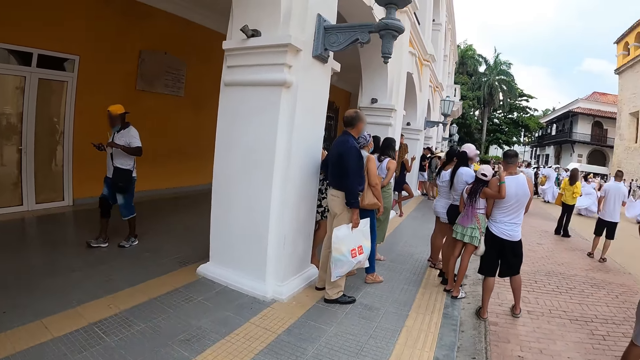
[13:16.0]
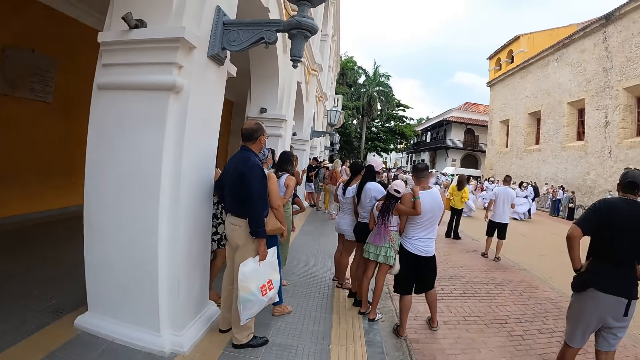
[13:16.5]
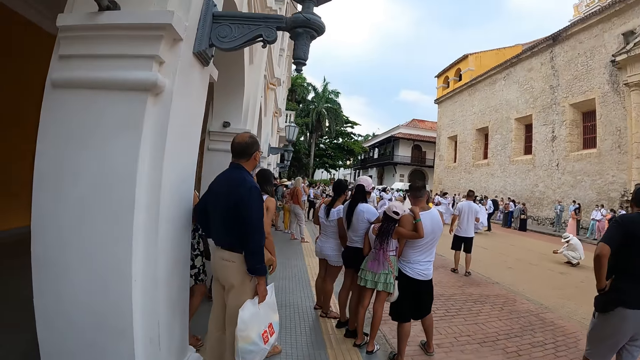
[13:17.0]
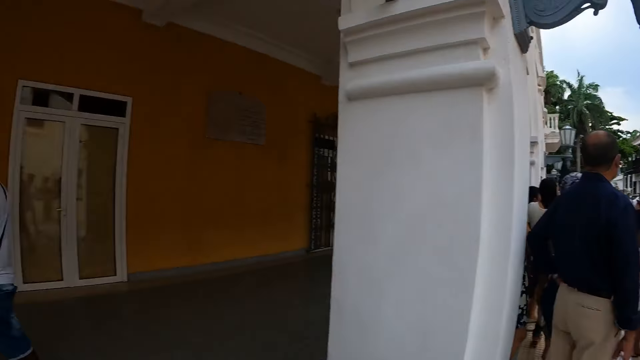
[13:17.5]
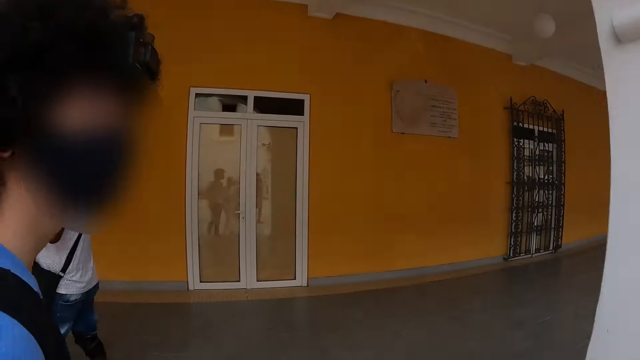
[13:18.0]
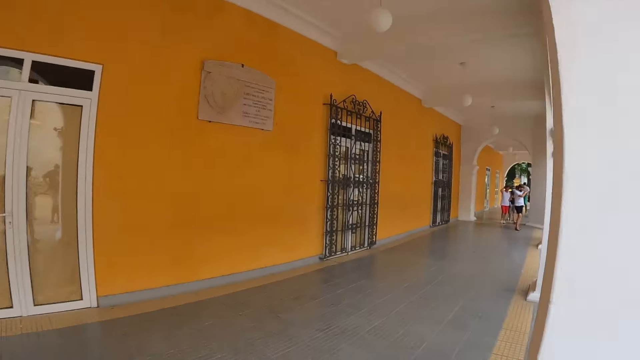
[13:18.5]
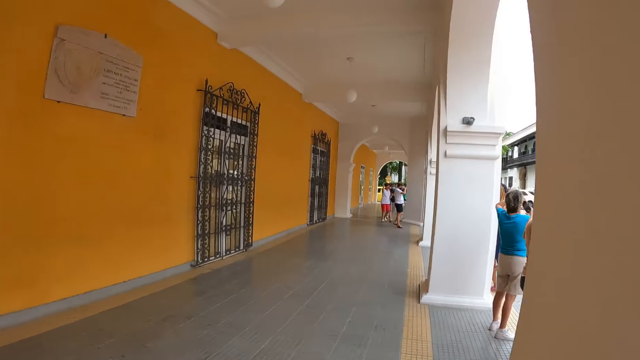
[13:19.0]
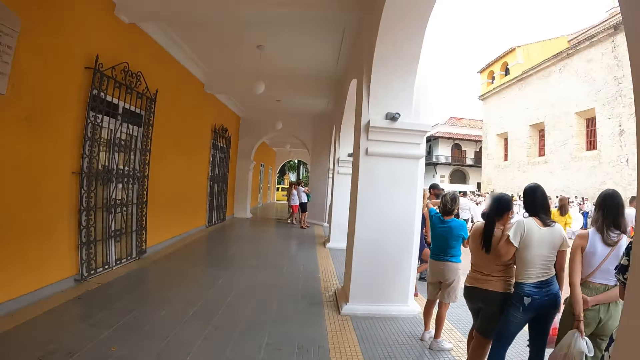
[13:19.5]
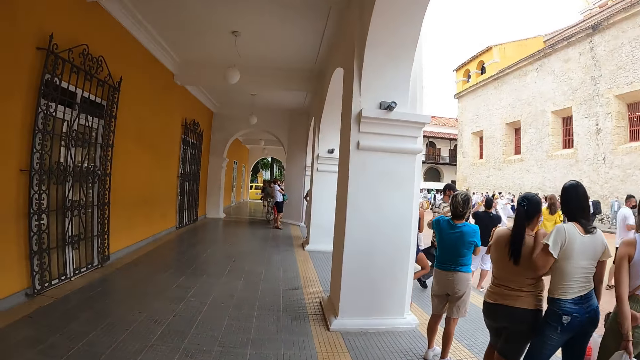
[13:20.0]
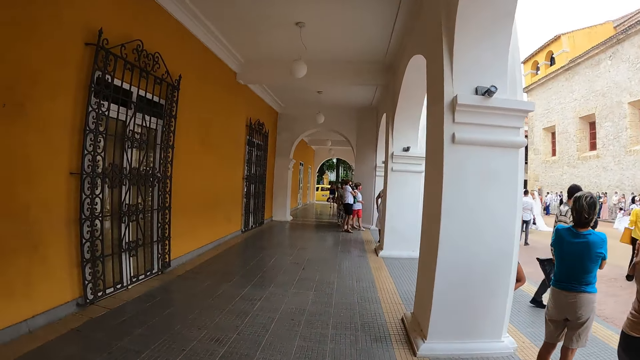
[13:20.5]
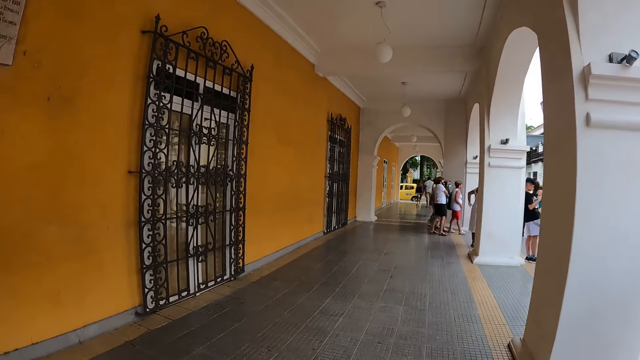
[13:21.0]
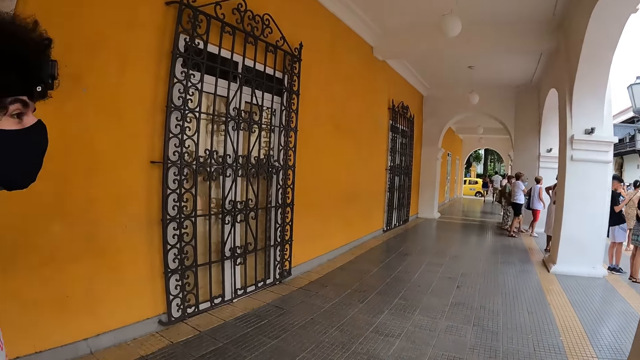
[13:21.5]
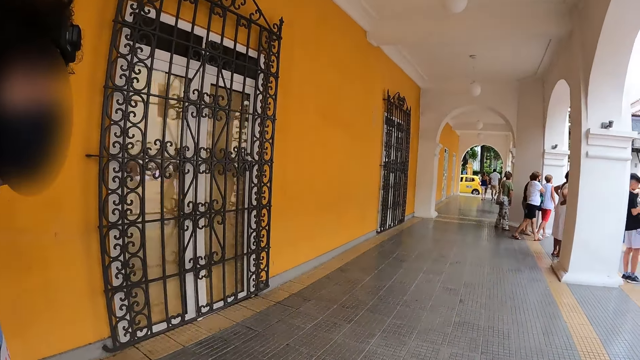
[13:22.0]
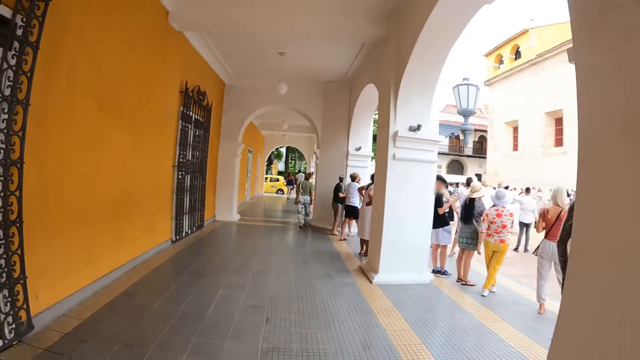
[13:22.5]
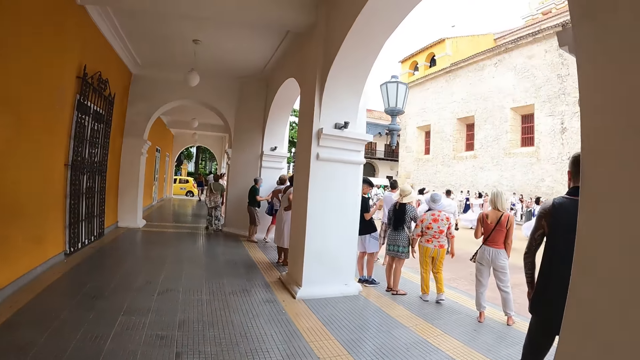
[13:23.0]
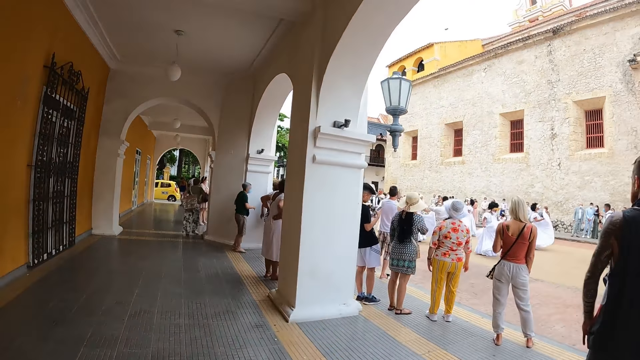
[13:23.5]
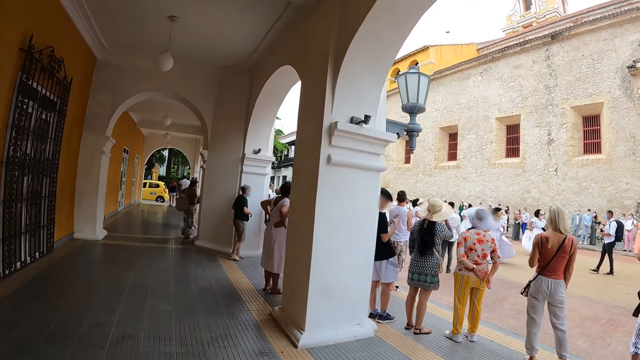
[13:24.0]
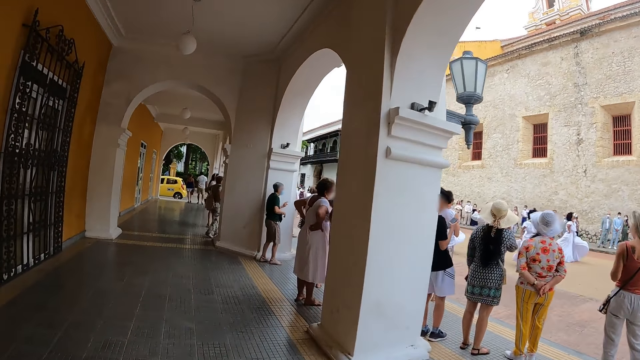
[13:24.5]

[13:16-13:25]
The camera wearer walks along a road. They walk on the verandah.

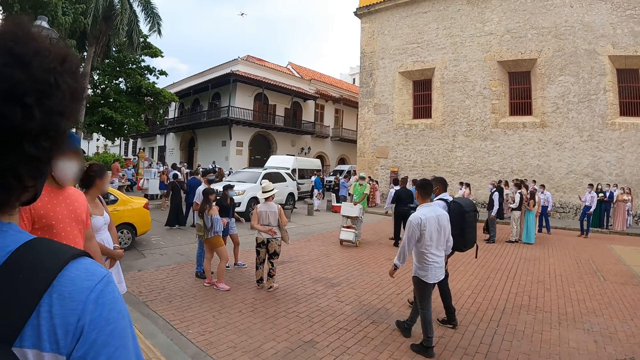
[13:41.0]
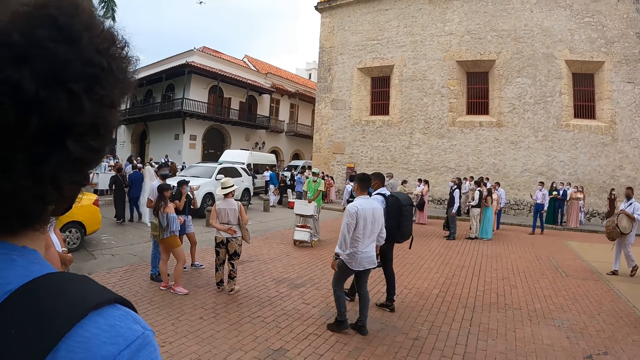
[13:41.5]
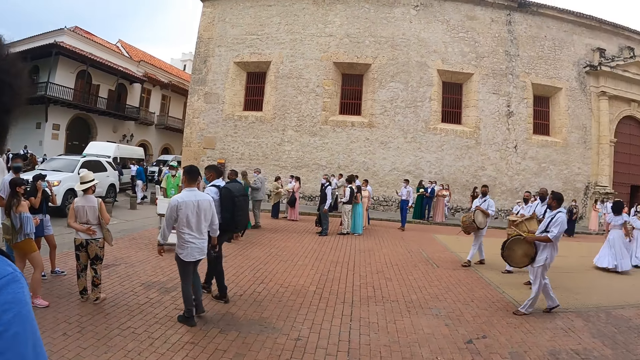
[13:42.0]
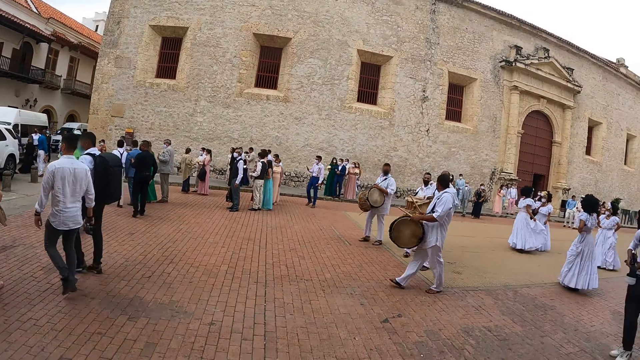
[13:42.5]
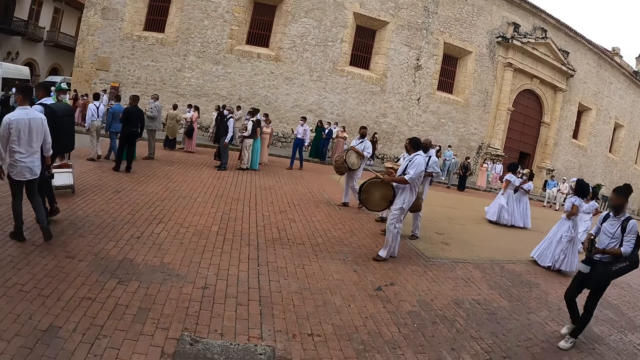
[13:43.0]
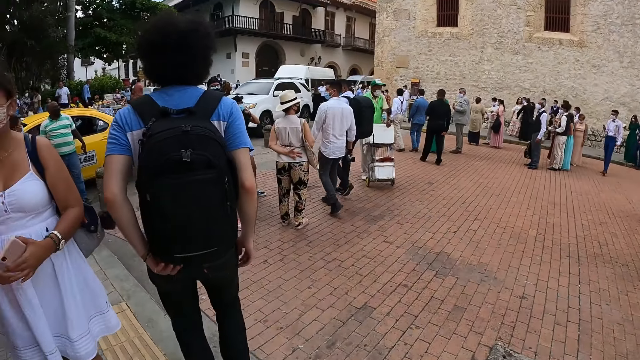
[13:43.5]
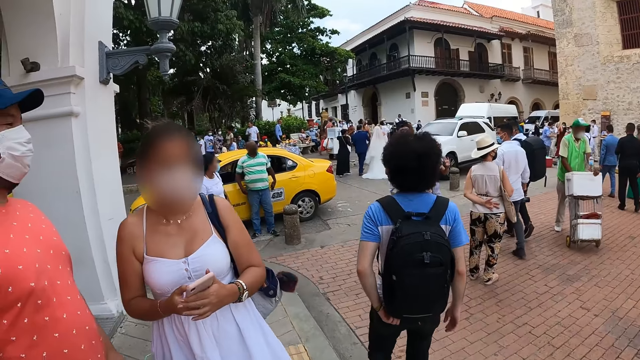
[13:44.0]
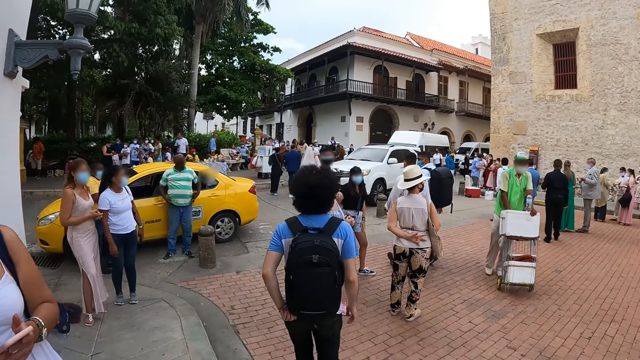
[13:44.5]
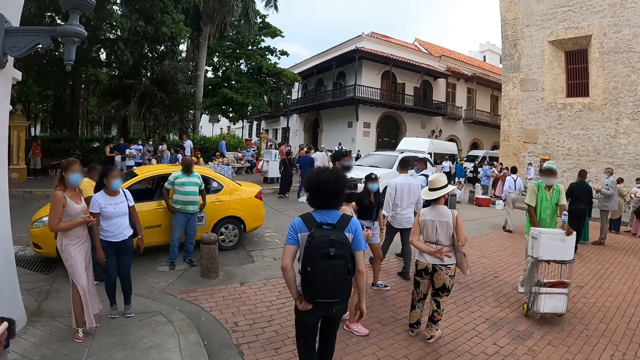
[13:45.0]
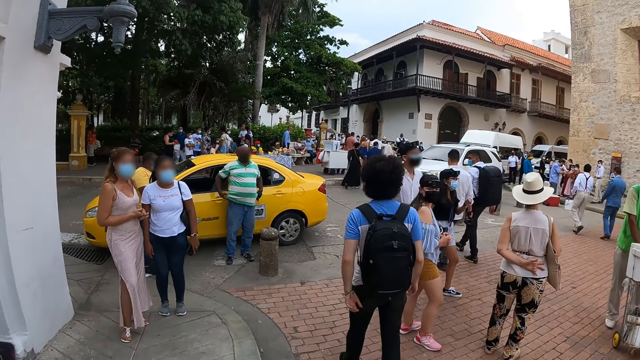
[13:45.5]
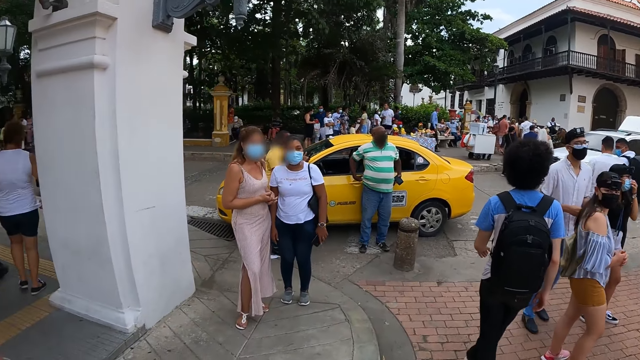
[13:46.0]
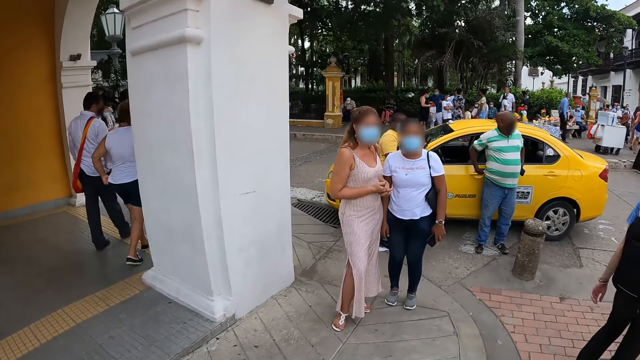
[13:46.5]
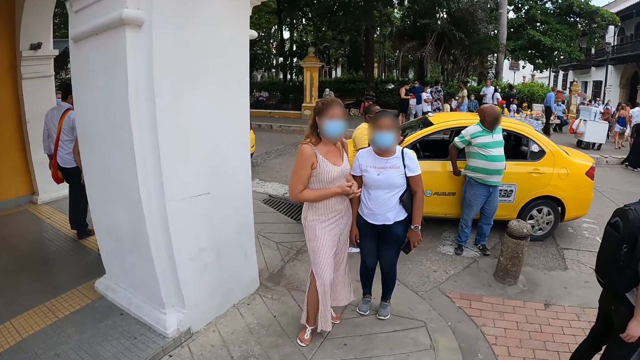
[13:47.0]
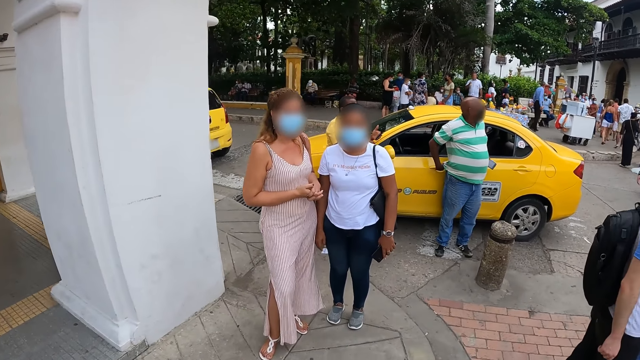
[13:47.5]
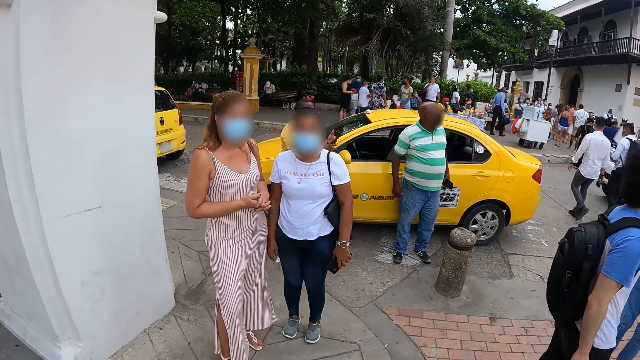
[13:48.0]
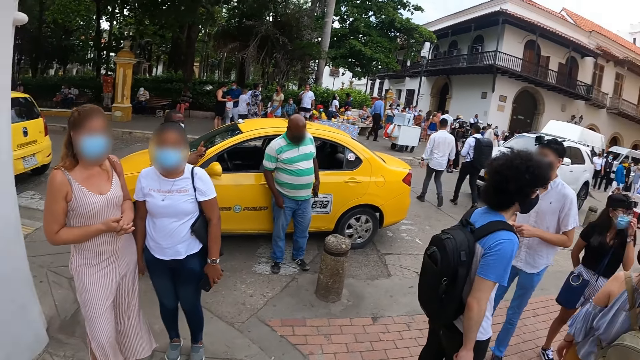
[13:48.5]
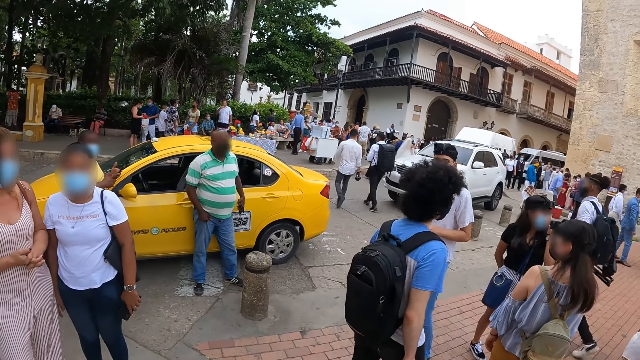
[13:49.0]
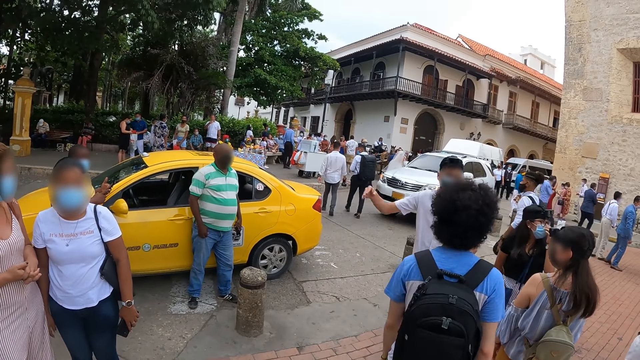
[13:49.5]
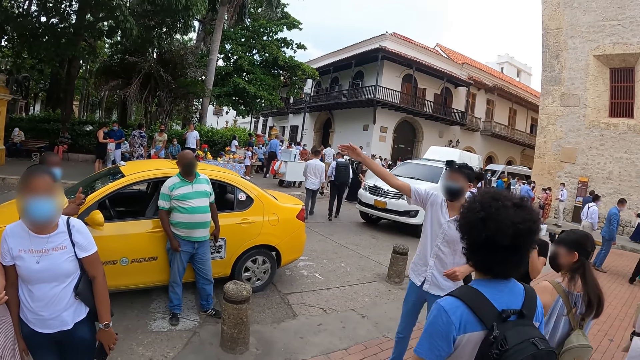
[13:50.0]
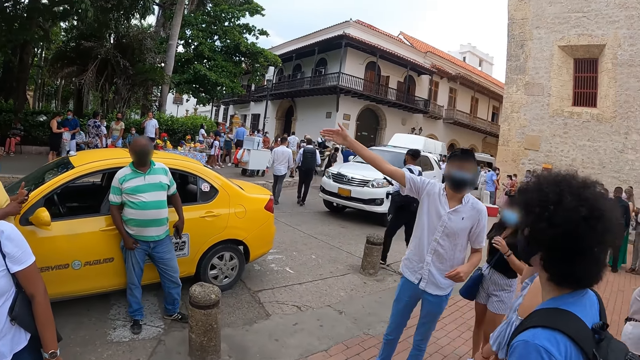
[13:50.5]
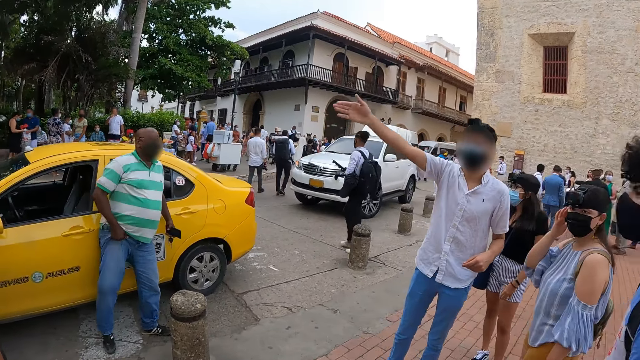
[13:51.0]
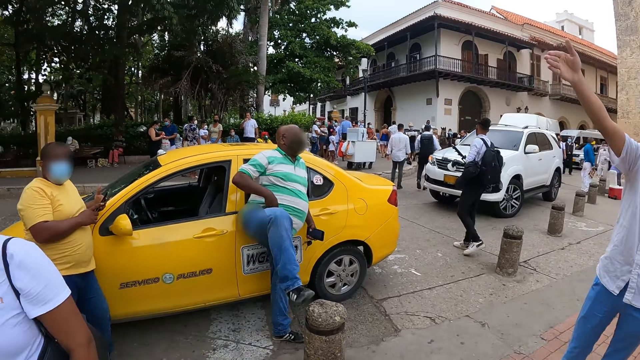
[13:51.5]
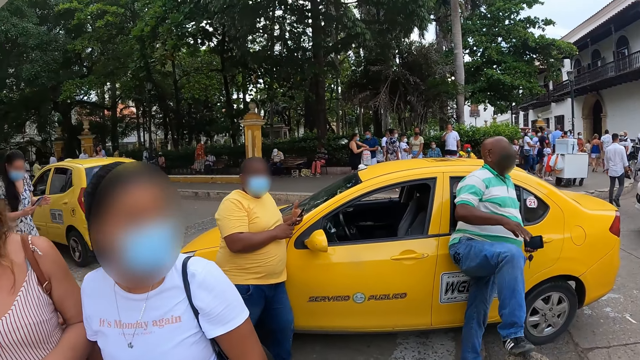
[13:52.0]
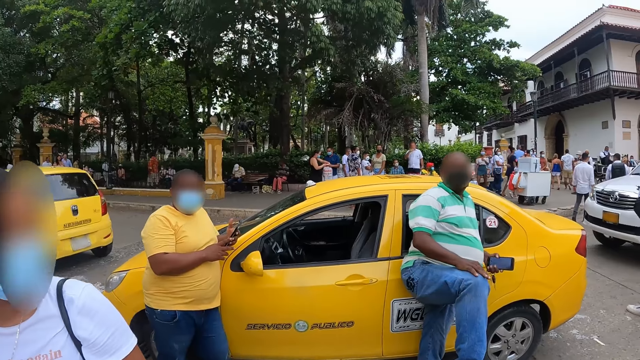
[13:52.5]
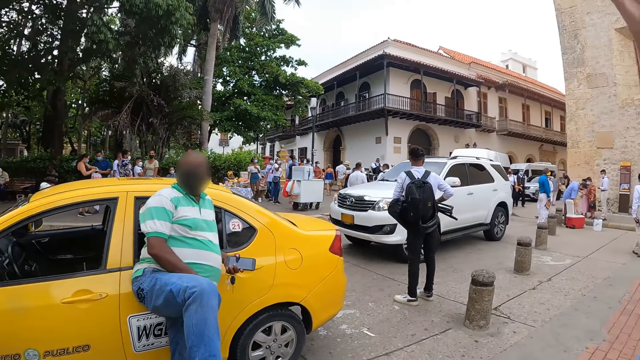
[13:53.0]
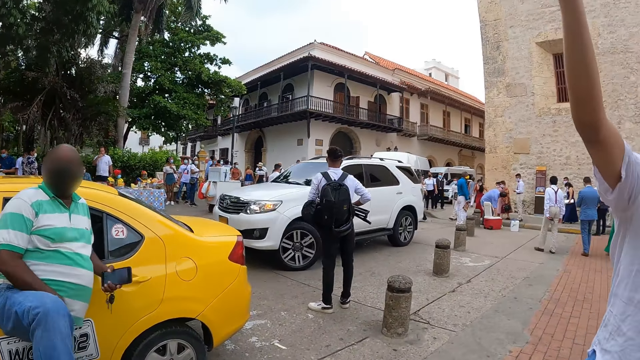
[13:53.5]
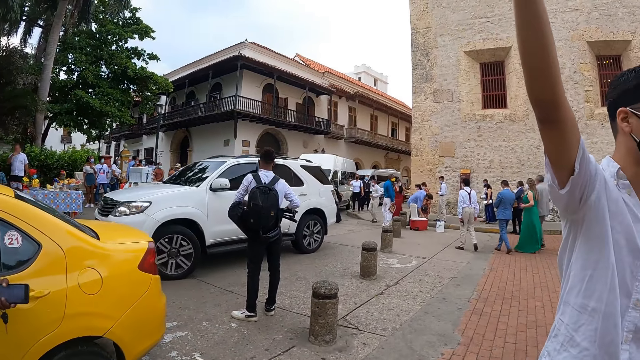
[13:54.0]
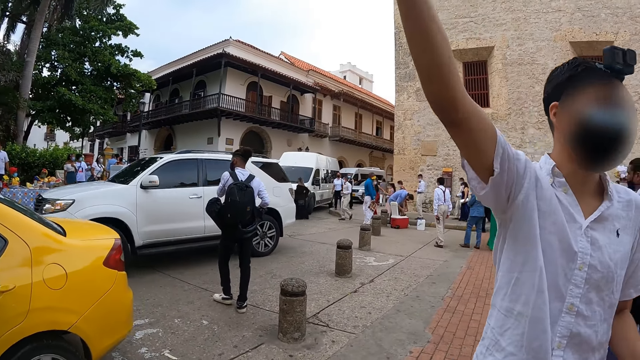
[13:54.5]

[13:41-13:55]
The camera wearer looks around. They look around a parking lot. A person gestures to another person. The camera wearer looks around.
